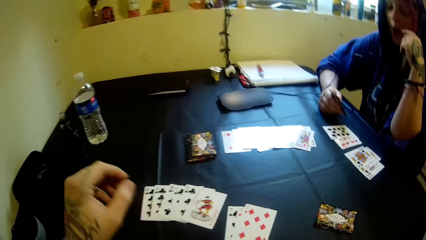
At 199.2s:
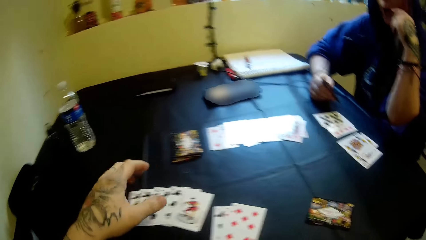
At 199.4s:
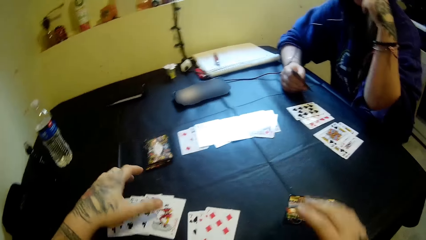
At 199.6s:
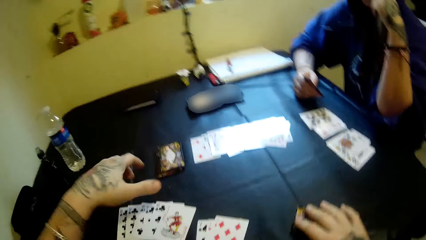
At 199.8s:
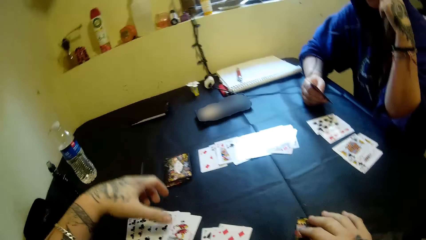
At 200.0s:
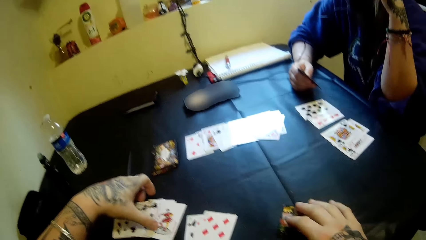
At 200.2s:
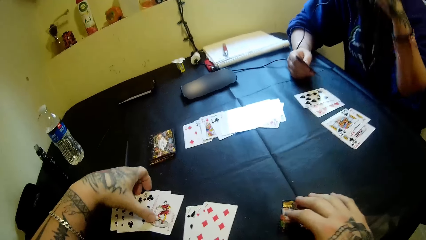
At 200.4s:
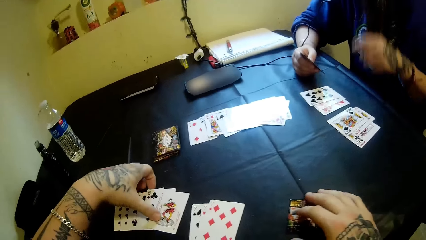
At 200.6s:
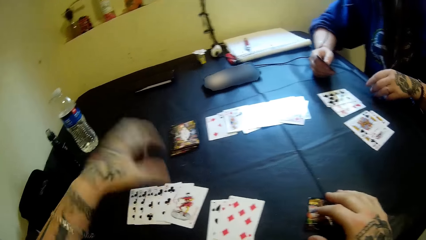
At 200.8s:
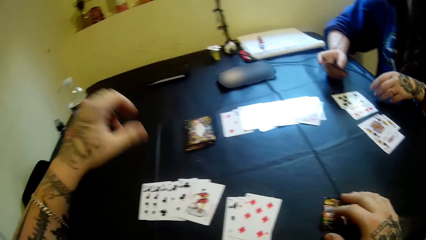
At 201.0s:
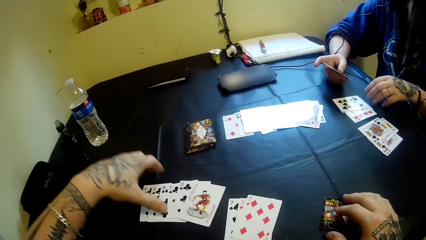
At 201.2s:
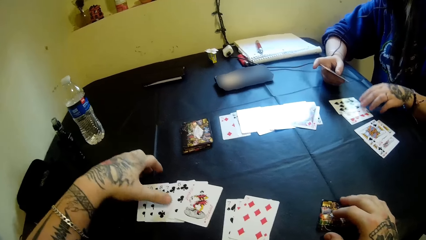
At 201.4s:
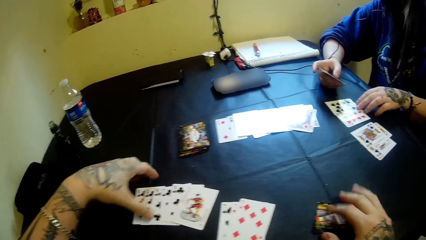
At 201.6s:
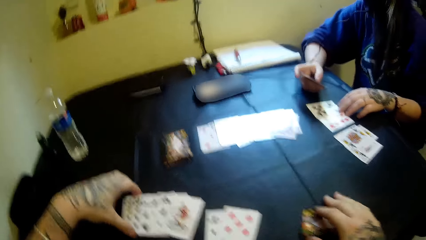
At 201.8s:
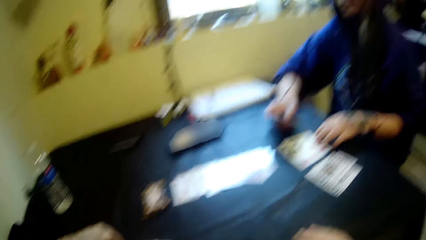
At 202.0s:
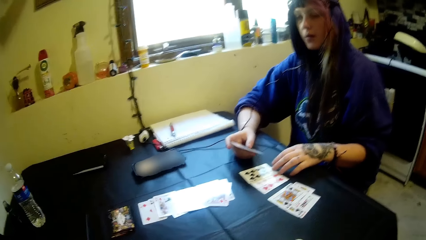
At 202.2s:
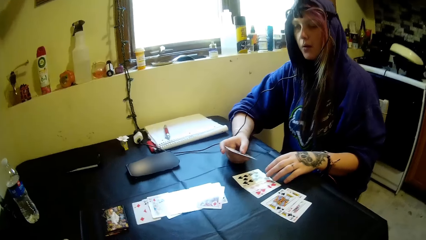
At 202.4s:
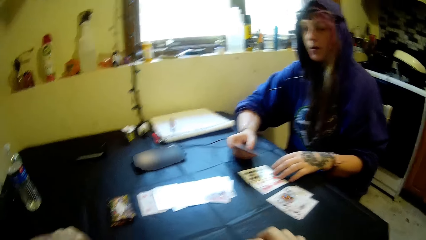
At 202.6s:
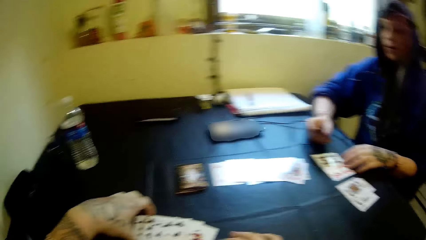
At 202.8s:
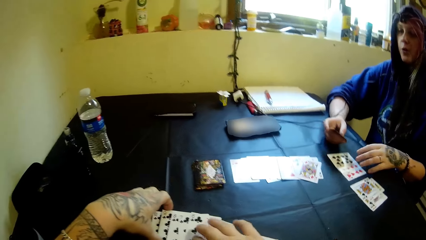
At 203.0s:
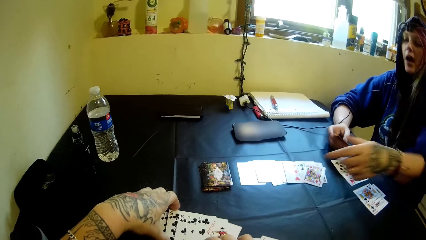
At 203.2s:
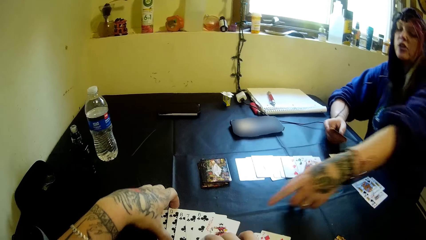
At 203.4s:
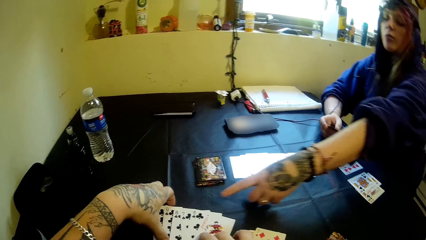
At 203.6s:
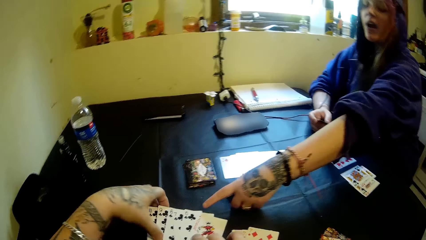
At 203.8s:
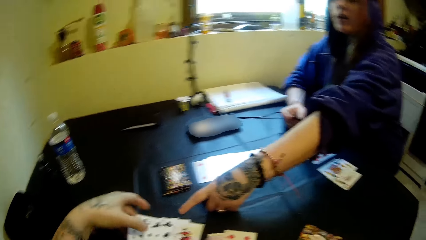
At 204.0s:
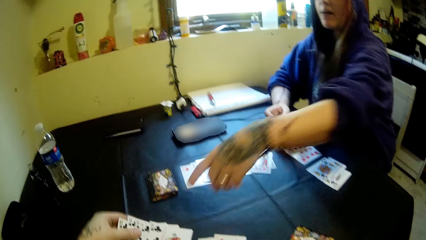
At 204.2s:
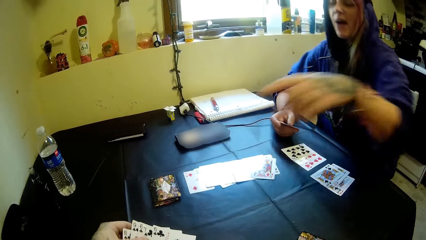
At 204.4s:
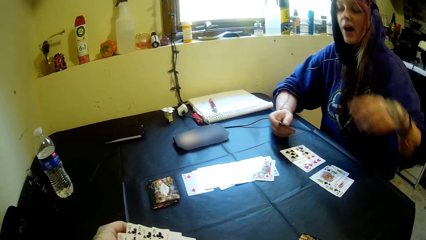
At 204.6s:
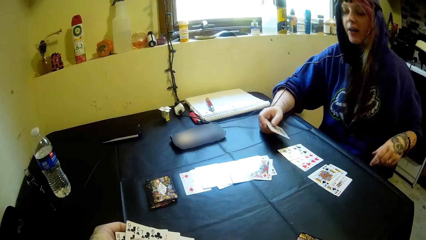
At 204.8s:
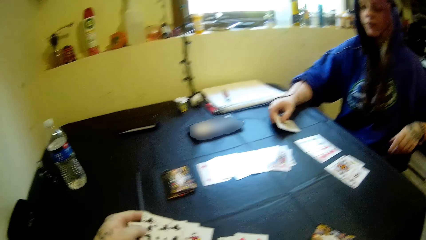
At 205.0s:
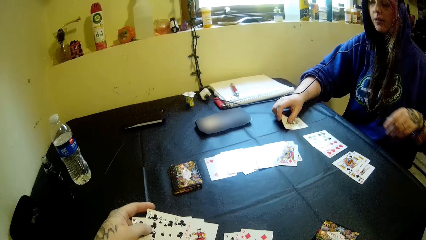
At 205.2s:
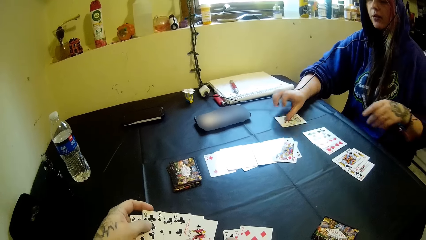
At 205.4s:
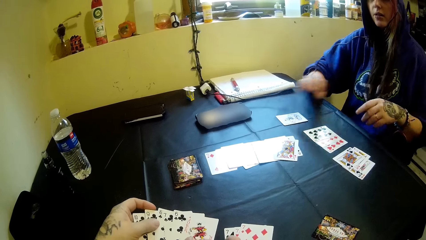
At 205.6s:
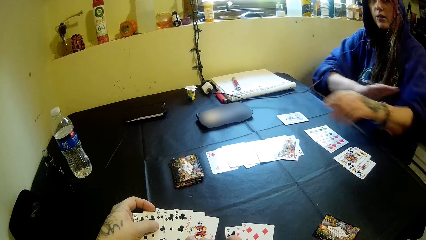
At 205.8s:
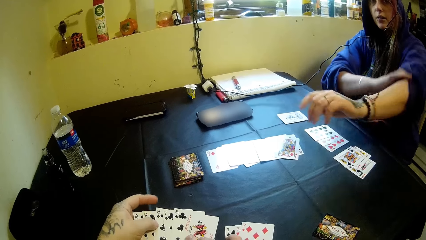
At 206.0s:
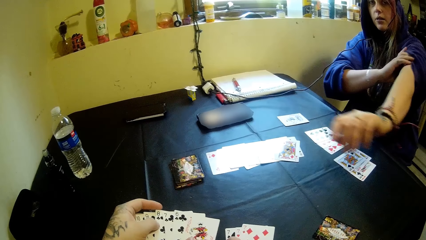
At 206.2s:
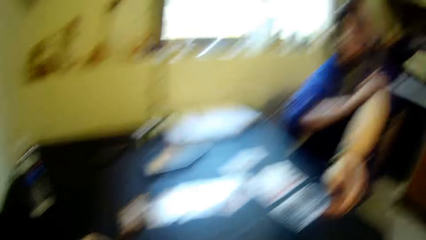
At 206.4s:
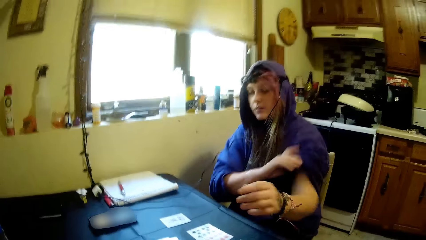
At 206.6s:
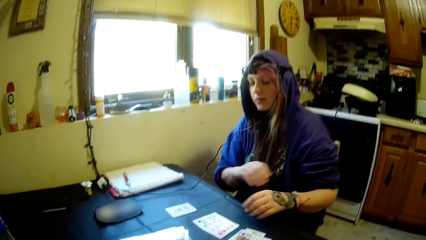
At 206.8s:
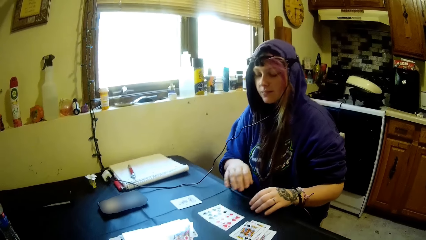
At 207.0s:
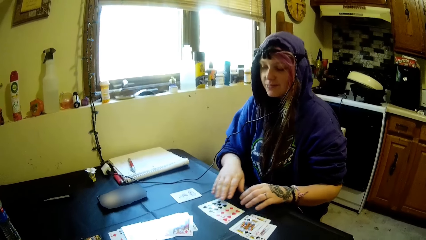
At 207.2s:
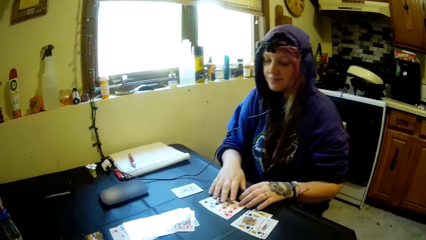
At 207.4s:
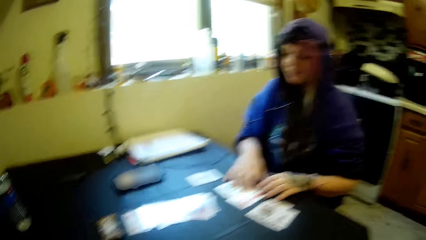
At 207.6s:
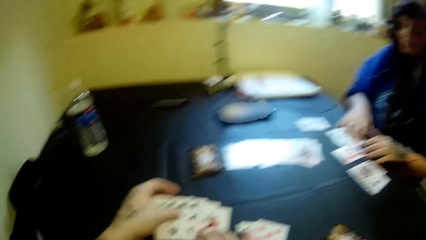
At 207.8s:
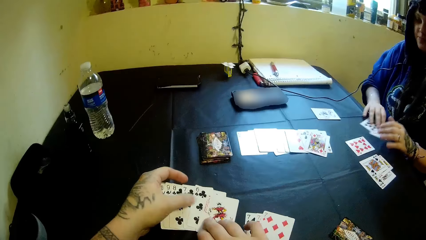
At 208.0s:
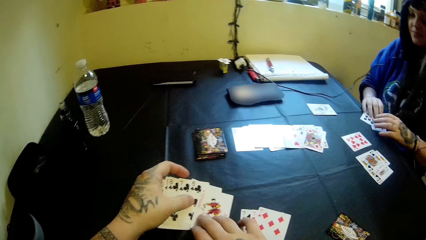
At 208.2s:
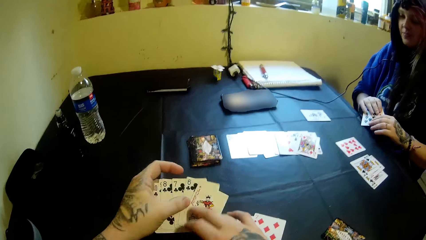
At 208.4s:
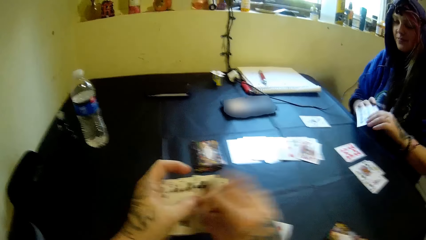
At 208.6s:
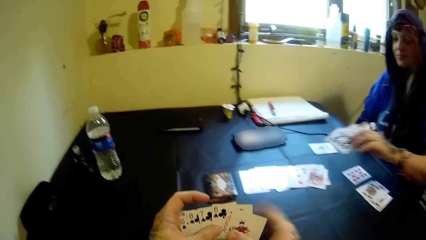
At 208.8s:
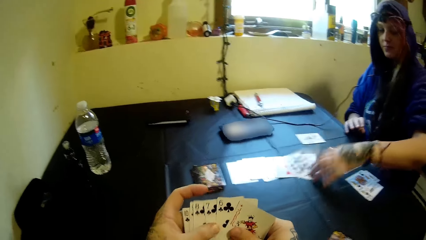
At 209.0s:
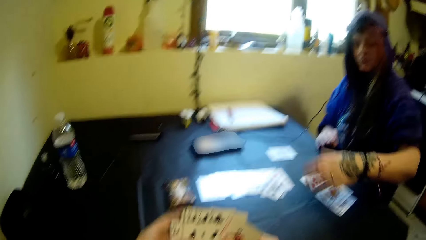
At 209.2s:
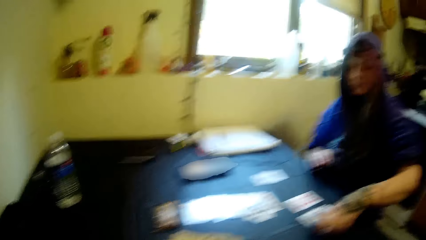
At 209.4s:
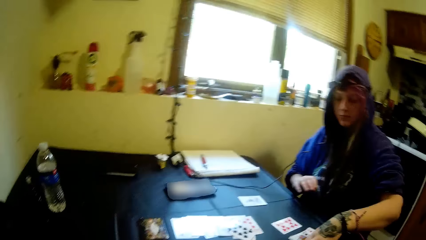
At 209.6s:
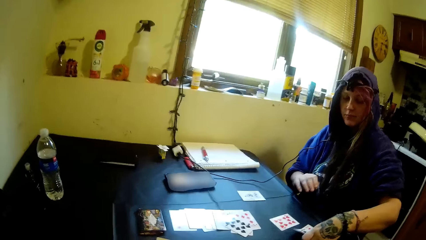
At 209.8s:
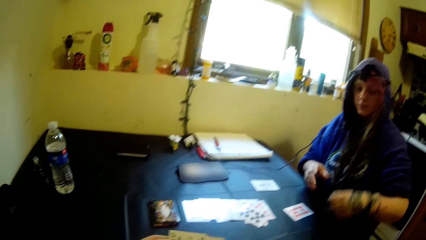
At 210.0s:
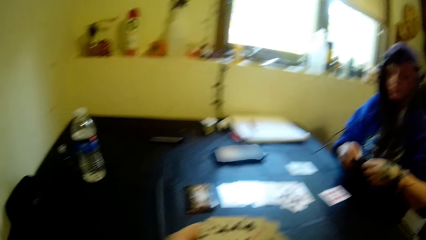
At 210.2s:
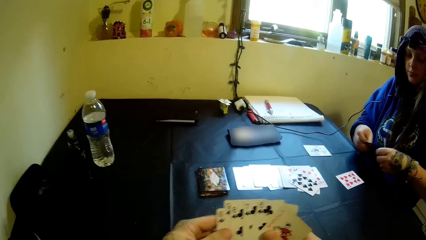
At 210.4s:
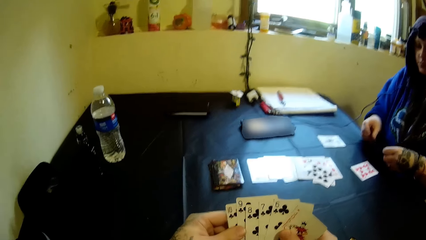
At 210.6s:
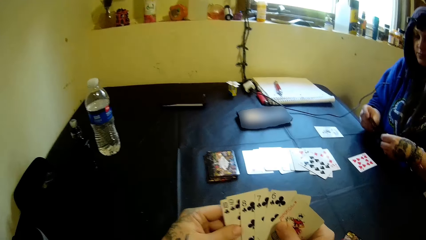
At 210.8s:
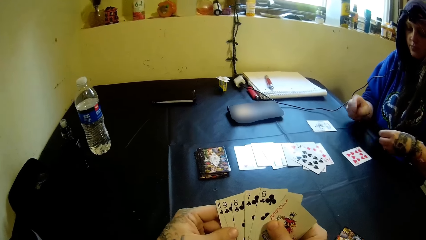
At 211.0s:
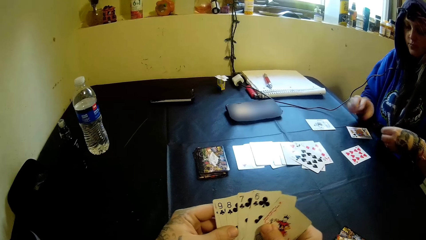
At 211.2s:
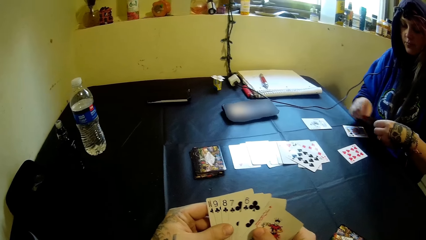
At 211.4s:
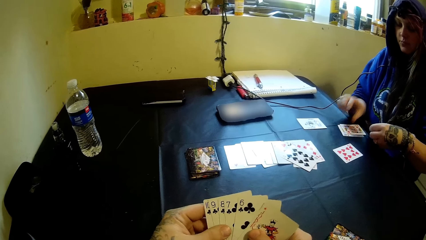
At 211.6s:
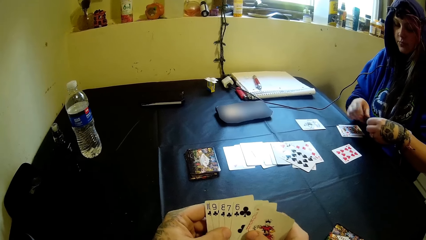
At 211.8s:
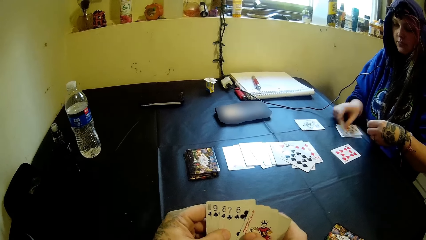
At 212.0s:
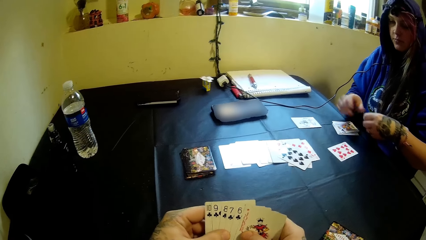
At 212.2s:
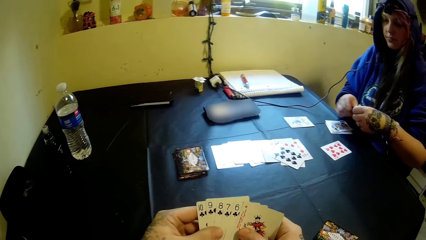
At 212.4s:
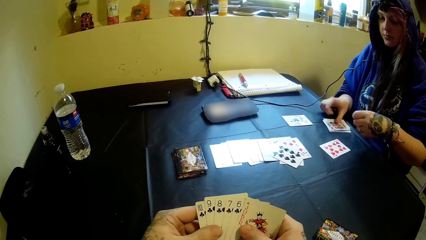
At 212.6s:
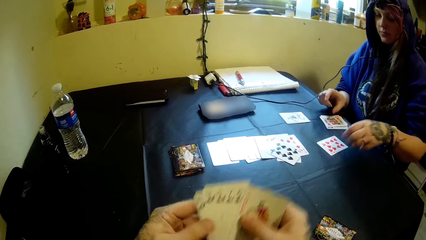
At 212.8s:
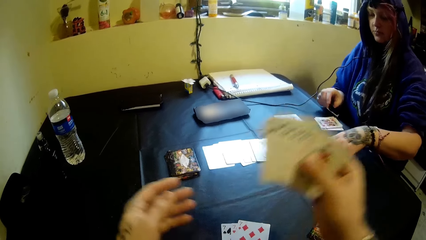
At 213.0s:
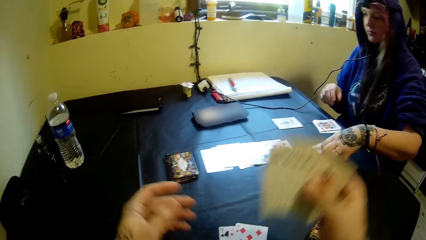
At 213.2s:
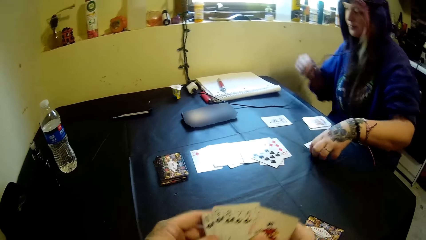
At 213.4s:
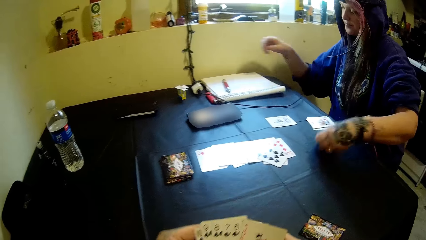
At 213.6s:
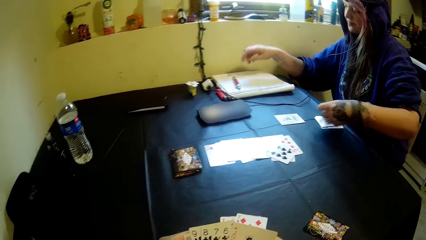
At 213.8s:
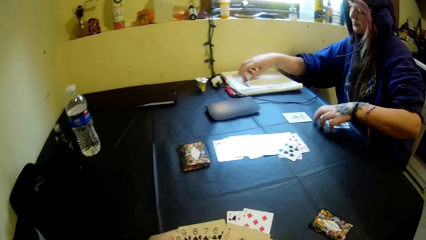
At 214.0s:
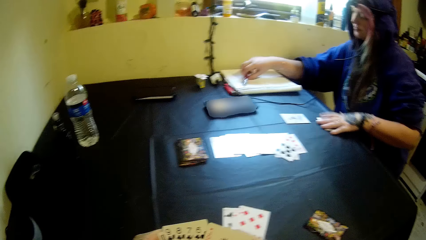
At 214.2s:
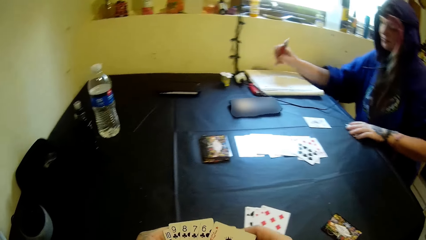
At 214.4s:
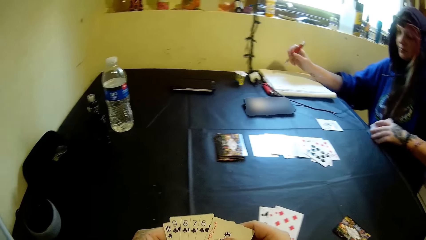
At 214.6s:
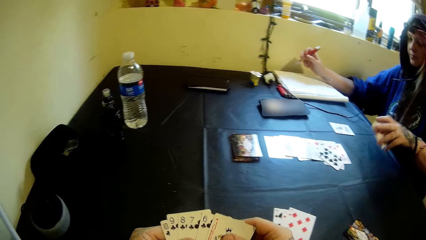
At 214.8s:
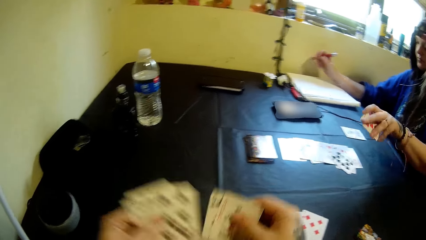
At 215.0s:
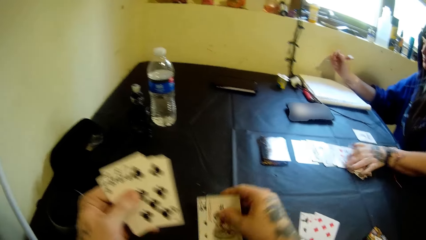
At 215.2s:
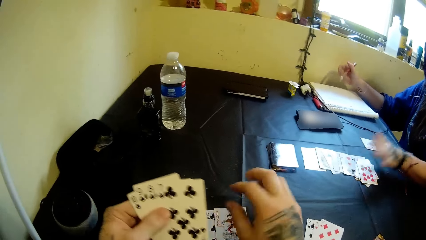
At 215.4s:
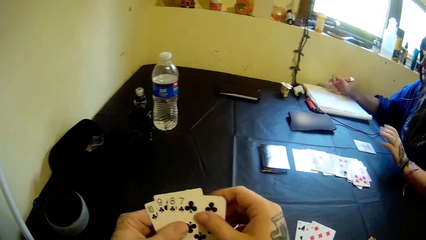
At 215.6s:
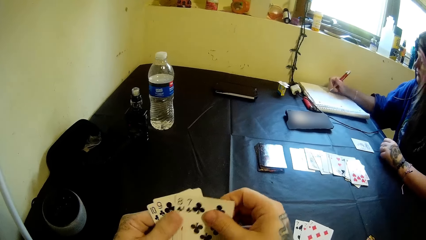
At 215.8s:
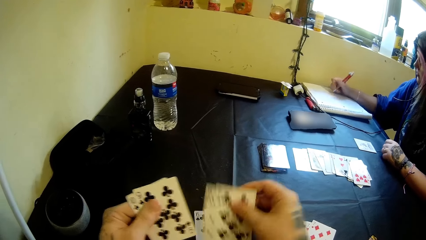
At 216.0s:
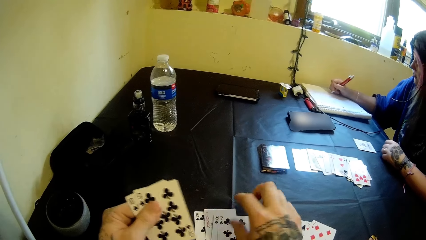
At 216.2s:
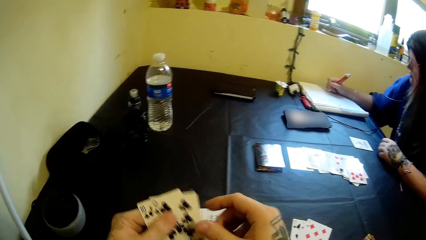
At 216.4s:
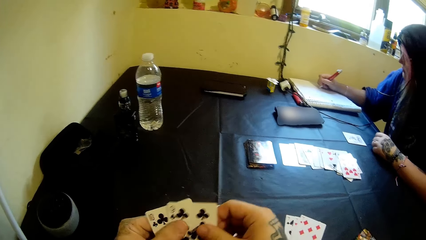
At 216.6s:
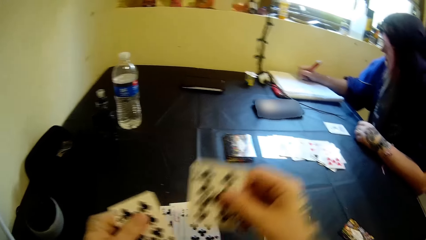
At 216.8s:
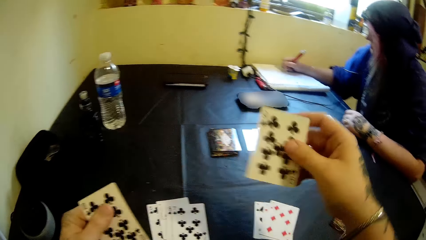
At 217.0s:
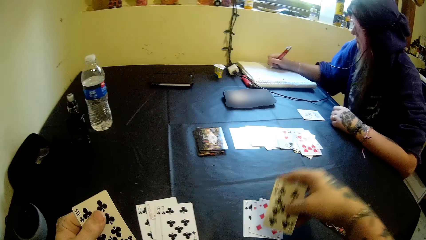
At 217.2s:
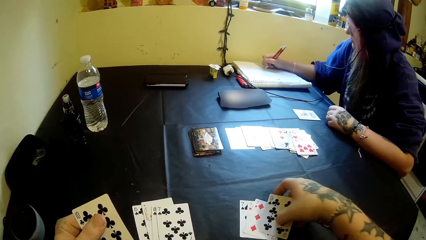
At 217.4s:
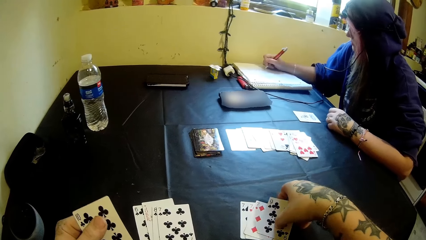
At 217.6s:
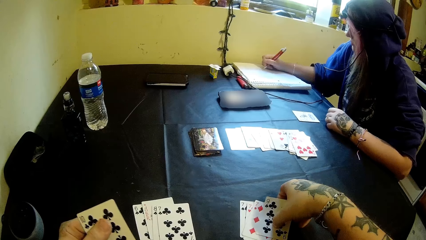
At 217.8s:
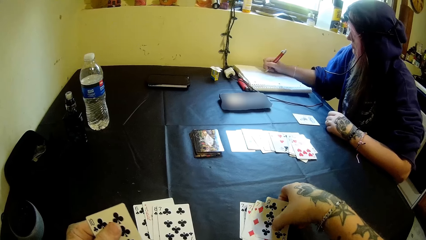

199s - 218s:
The camera wearer arranges some cards on the table and picks cards from the table. A woman drops a card on the table. The woman picks cards from the table and drops the cards on the table. The woman picks a pen with her right hand from the table. The camera wearer drops the cards on the table. The woman writes on a book on the table. The camera wearer arranges some cards on the table.
